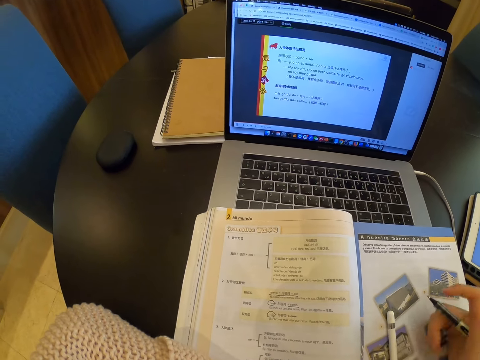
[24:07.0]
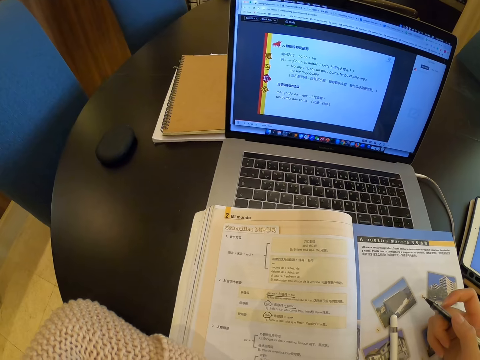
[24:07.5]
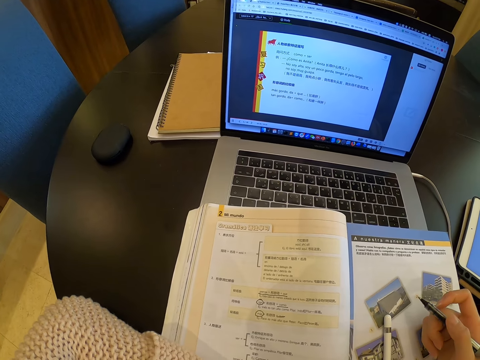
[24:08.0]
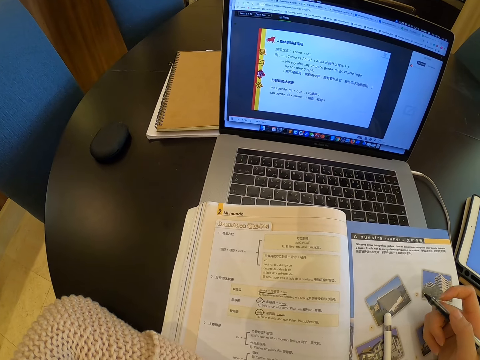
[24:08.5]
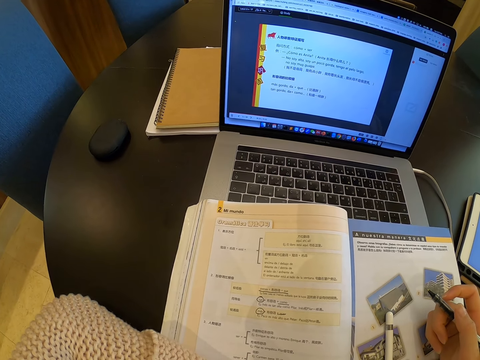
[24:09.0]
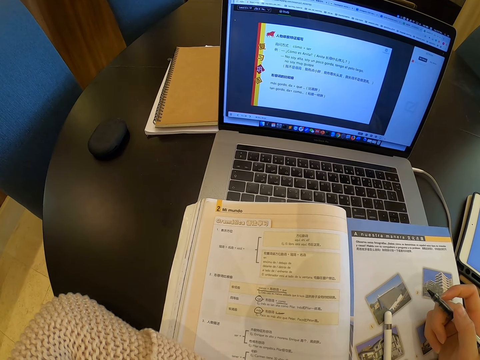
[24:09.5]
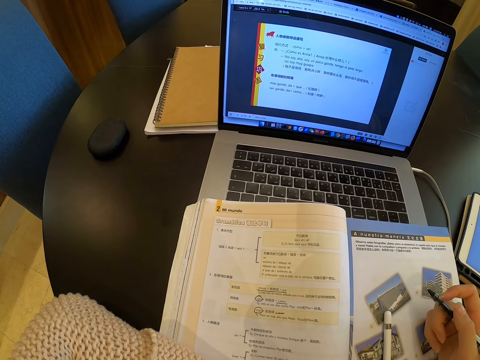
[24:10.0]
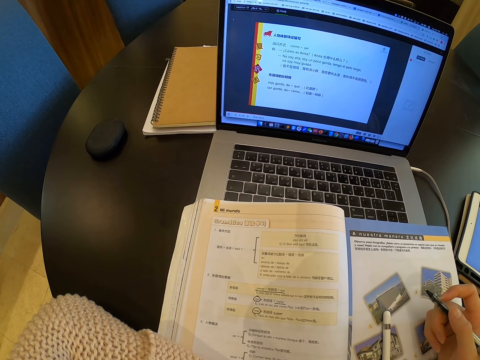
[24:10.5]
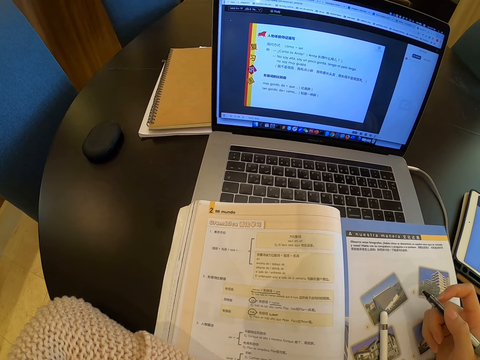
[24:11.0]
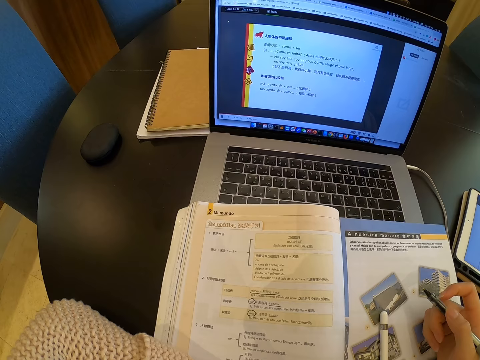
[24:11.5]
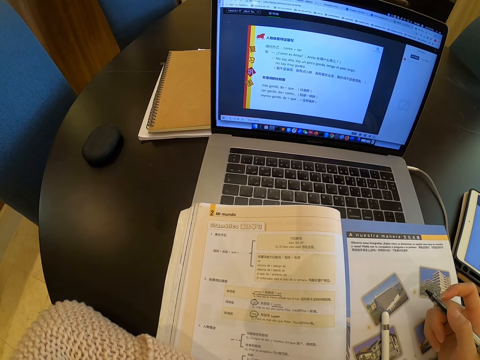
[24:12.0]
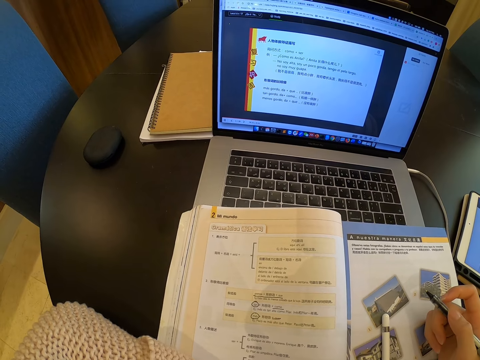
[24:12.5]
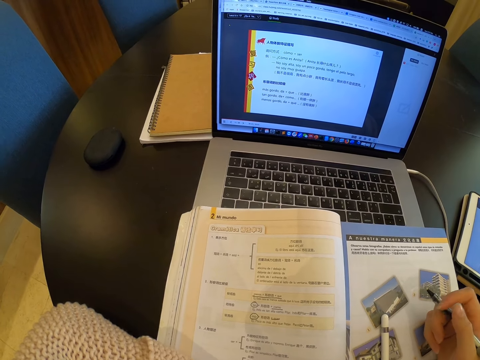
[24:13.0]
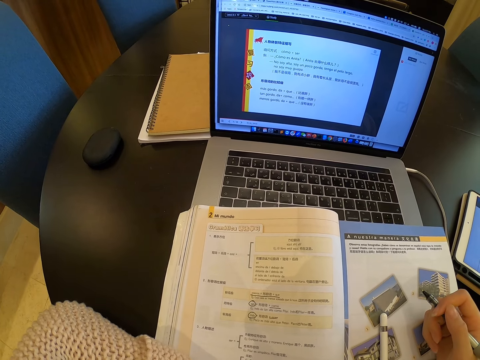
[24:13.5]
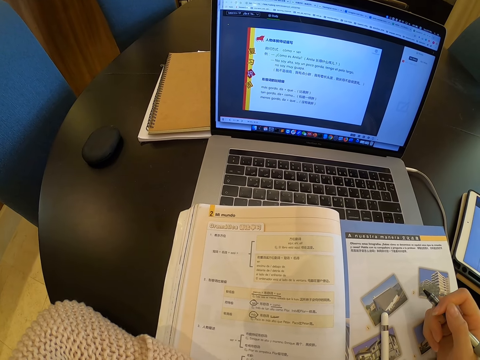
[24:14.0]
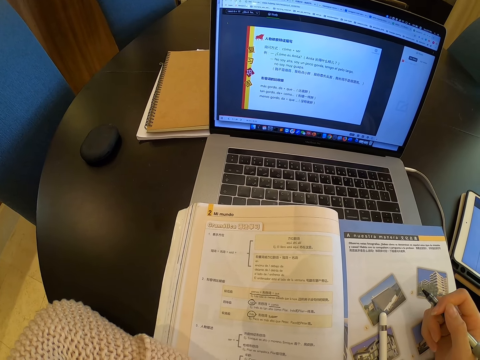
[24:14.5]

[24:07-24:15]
The camera wearer reads the book.

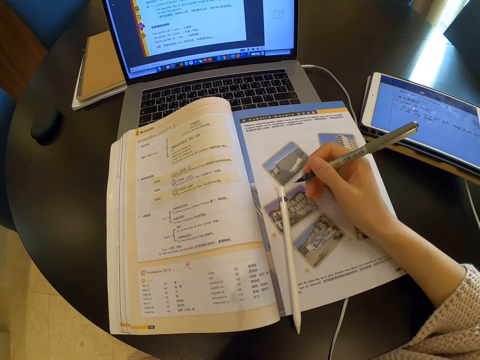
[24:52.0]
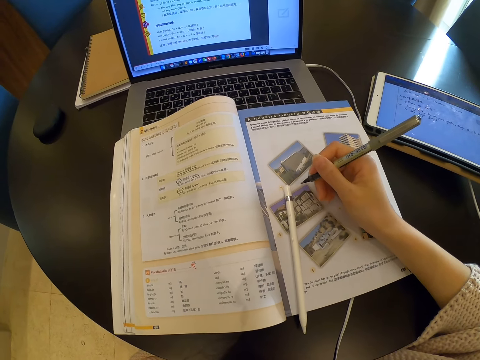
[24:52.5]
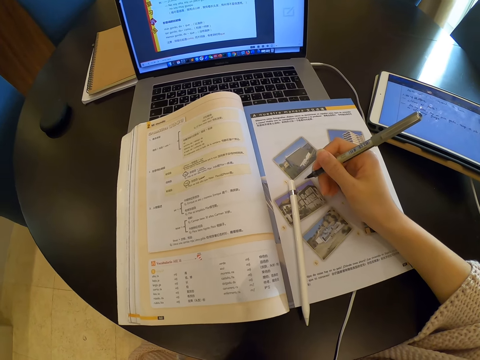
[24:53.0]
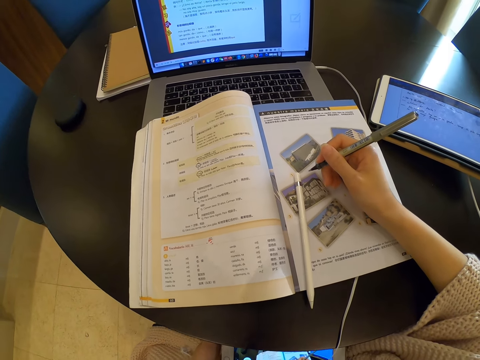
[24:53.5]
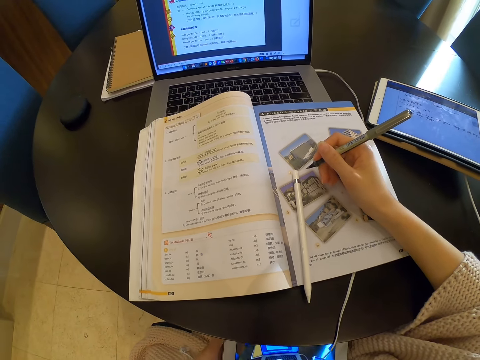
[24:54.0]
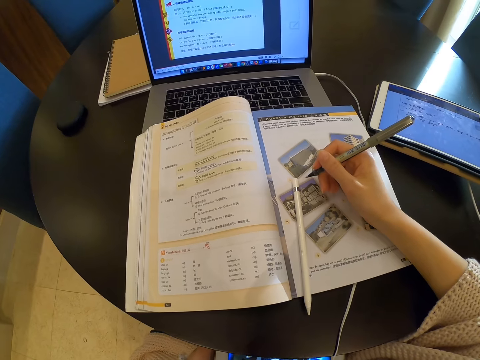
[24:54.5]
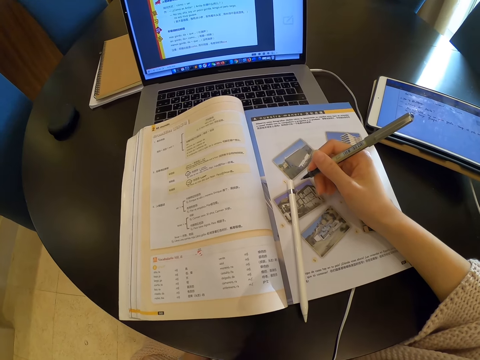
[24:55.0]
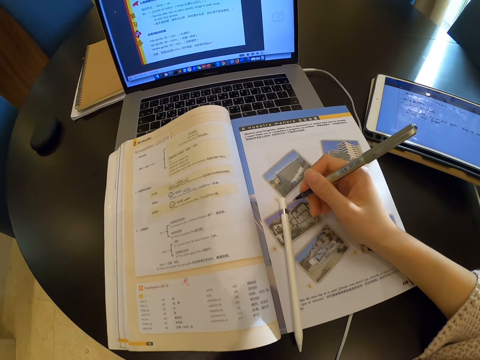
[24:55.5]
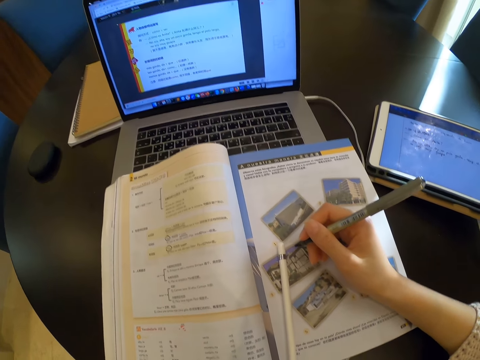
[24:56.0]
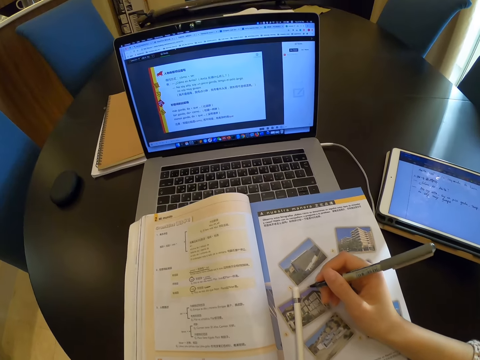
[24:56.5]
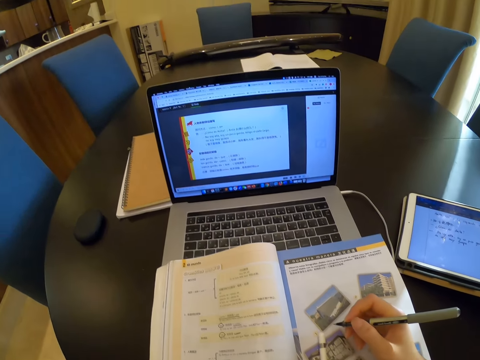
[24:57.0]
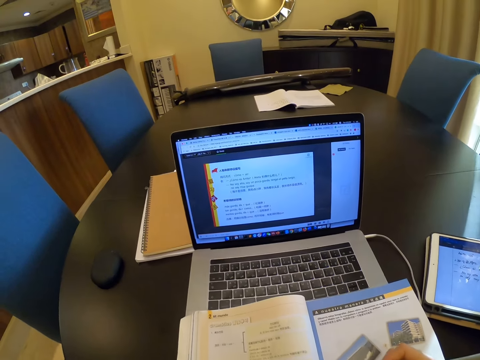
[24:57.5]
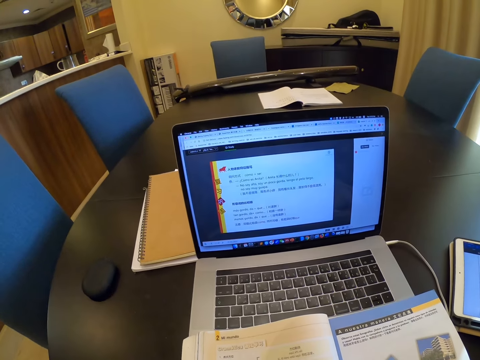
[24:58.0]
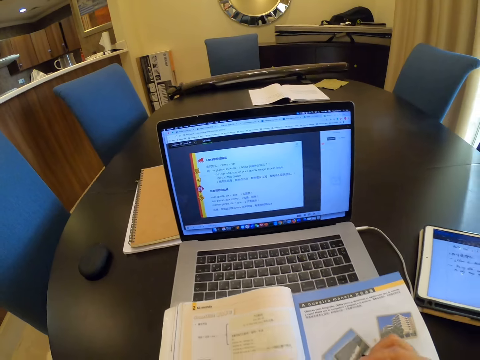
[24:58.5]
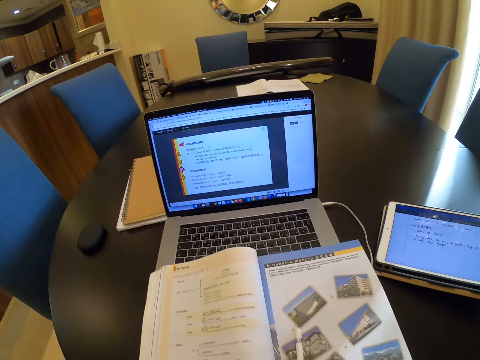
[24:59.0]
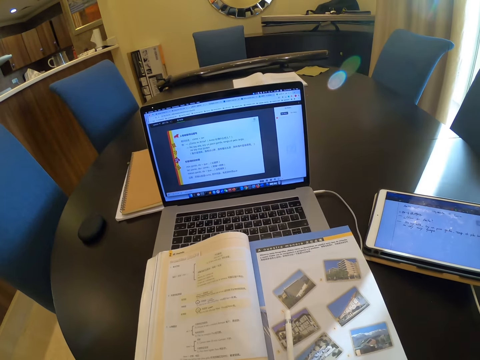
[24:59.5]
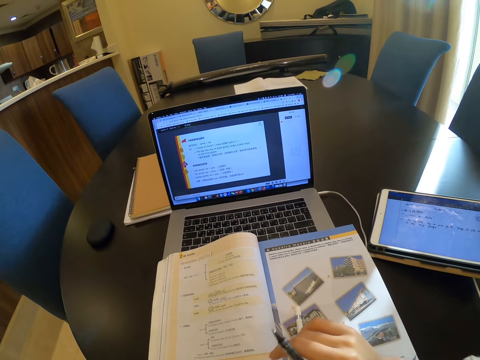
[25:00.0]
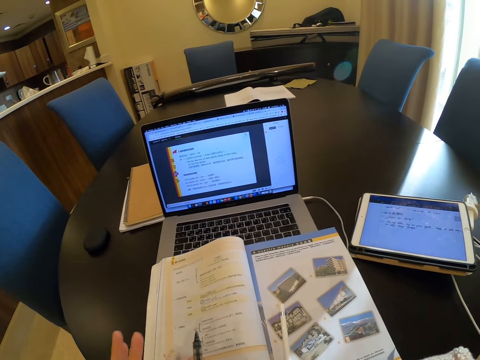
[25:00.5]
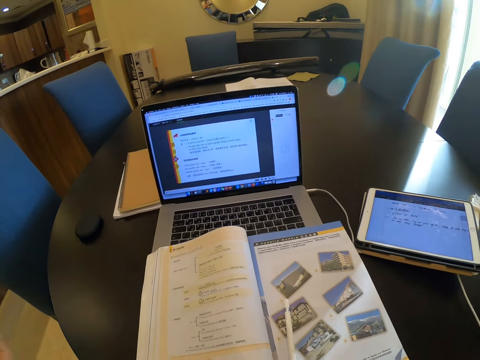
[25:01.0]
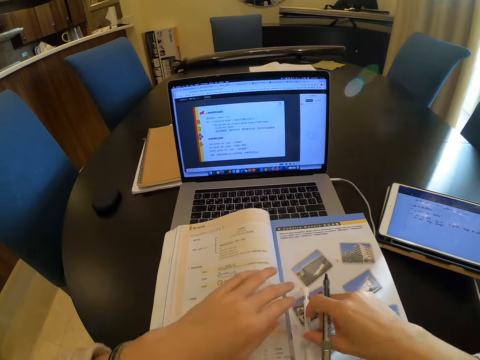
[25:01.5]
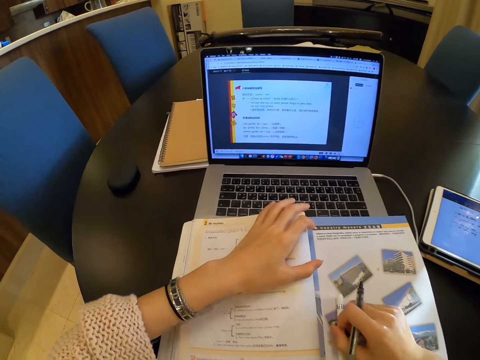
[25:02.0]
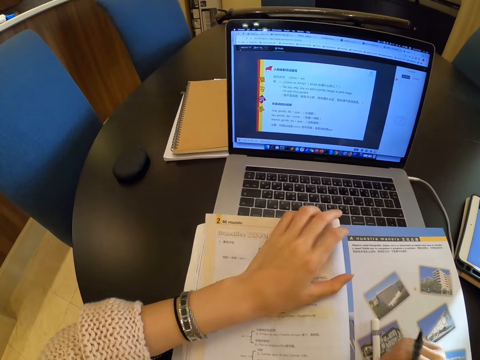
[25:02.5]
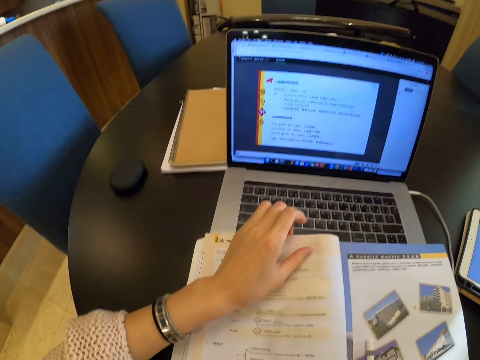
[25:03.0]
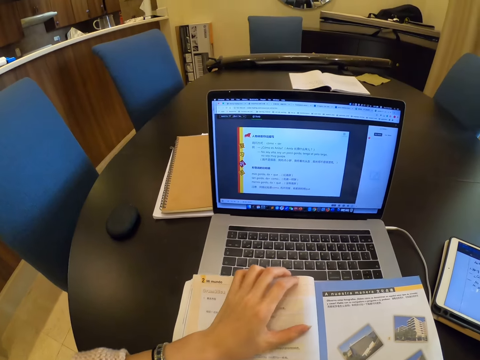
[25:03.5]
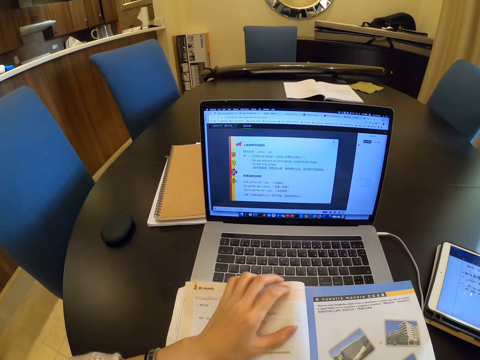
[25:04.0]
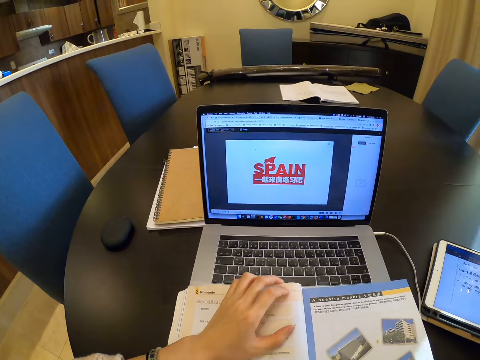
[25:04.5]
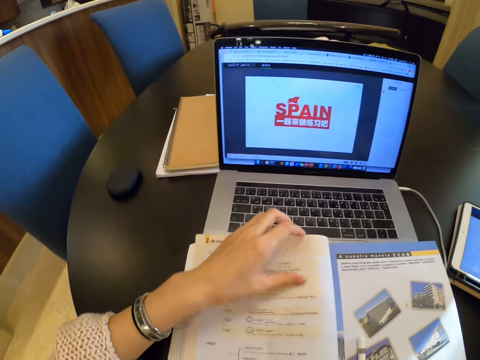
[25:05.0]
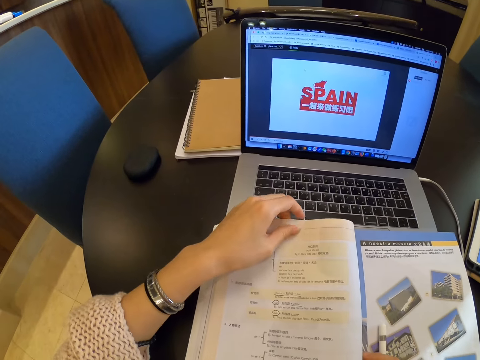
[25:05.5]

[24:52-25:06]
The camera wearer presses a phone with her left hand. She passes the phone to her right hand. She places her hand on the book.

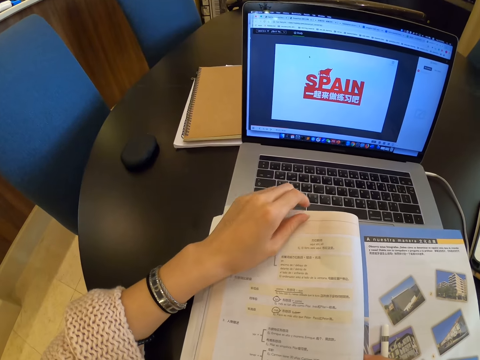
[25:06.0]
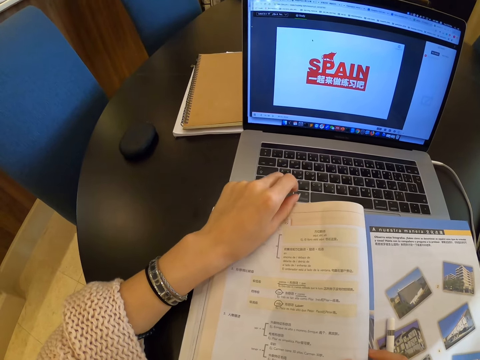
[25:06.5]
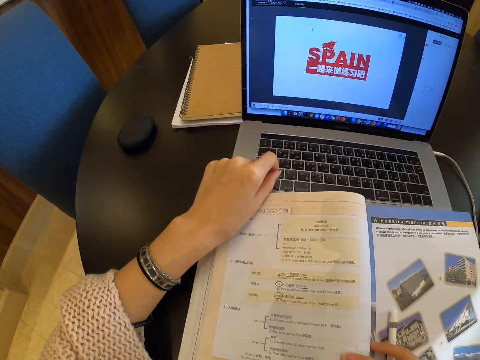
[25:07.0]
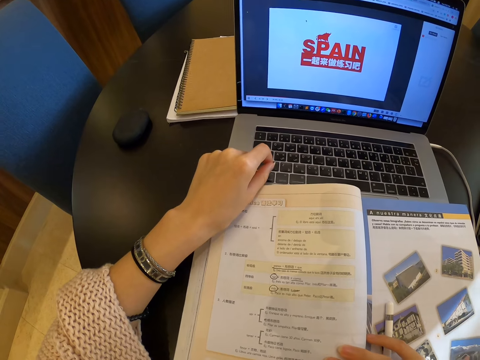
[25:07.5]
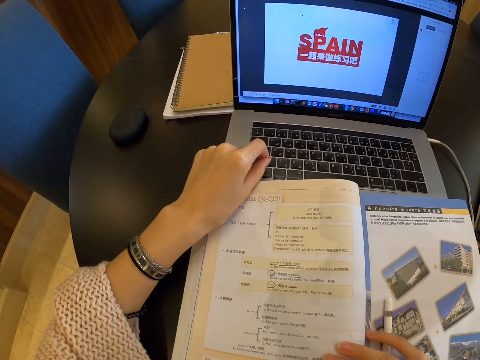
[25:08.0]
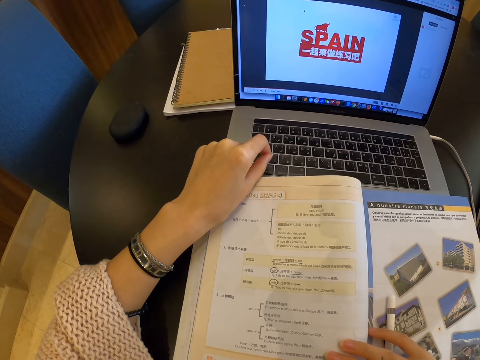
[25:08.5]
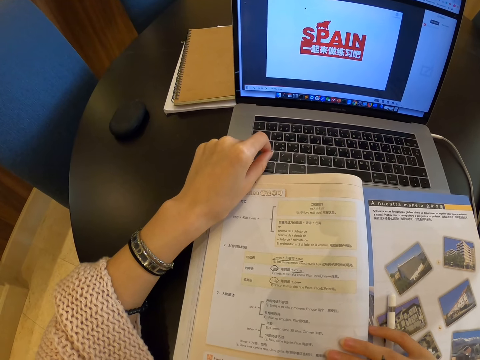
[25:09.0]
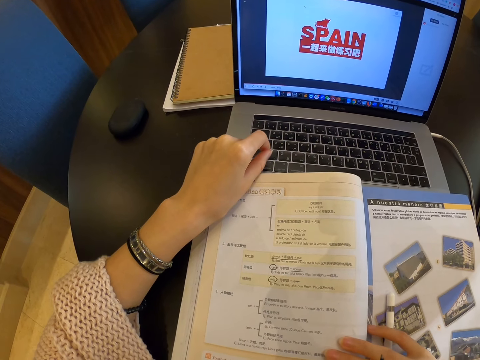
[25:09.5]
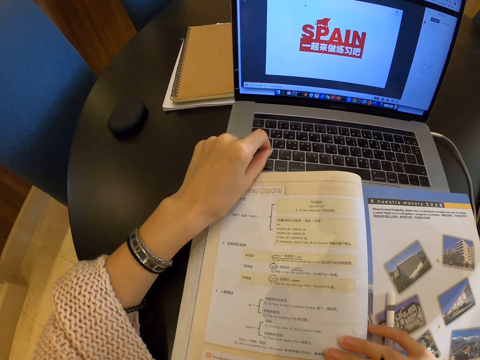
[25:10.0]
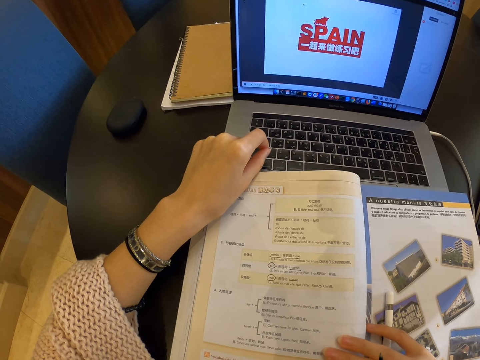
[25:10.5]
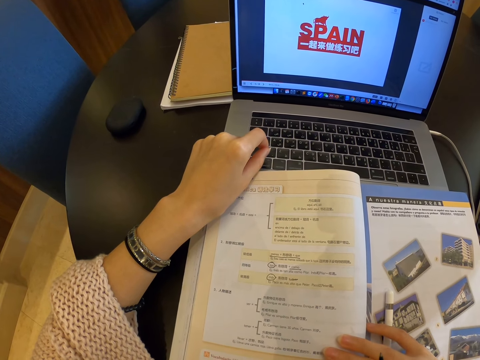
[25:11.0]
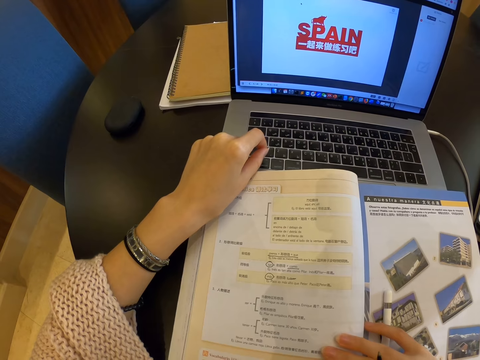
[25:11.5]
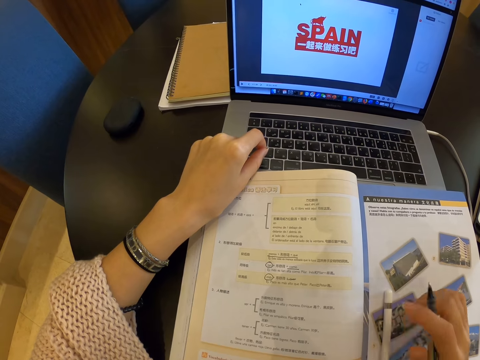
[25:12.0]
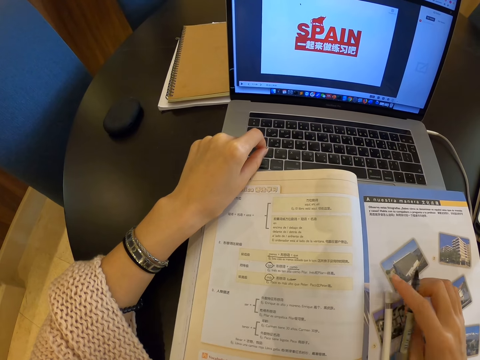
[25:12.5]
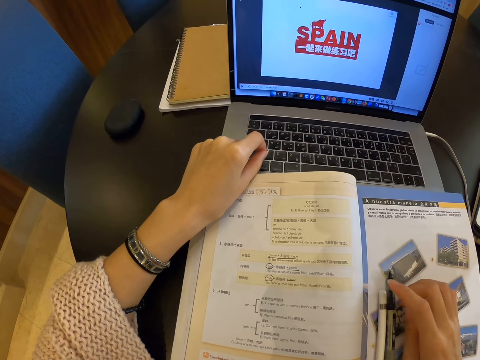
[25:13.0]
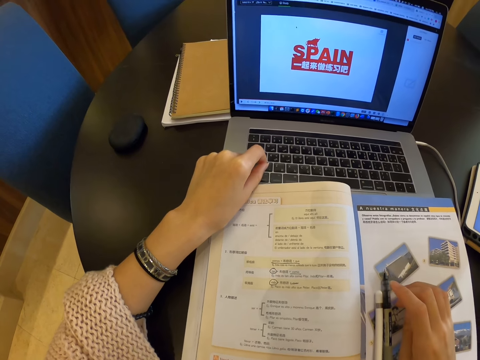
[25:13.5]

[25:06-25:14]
The camera wearer drops a pen on a book with her right hand.
